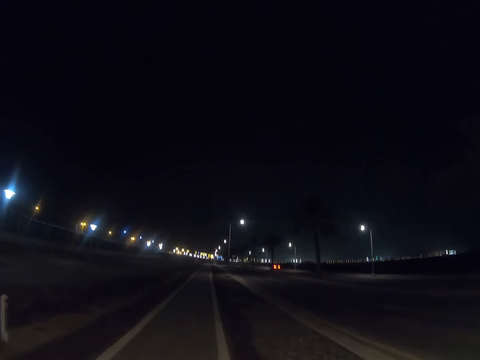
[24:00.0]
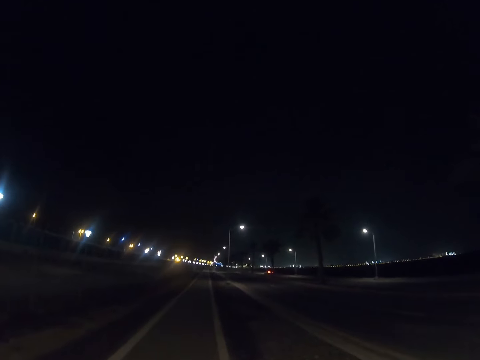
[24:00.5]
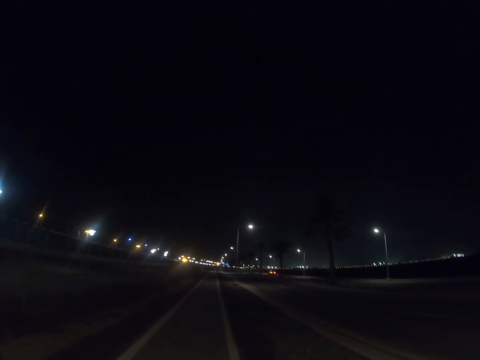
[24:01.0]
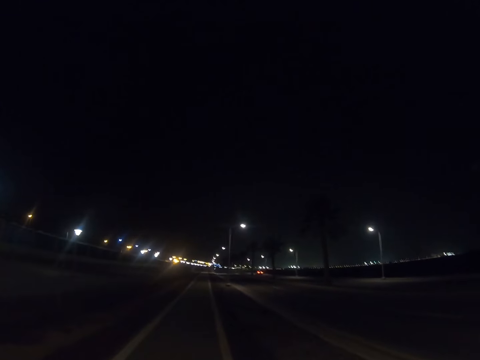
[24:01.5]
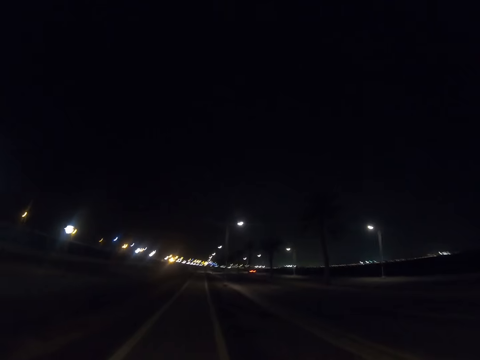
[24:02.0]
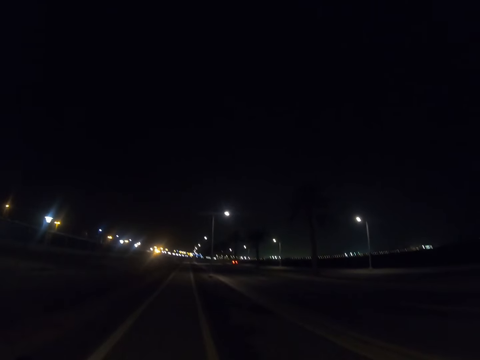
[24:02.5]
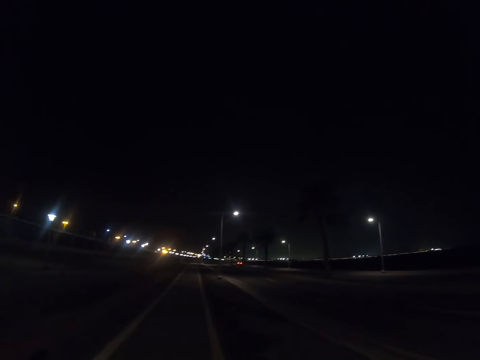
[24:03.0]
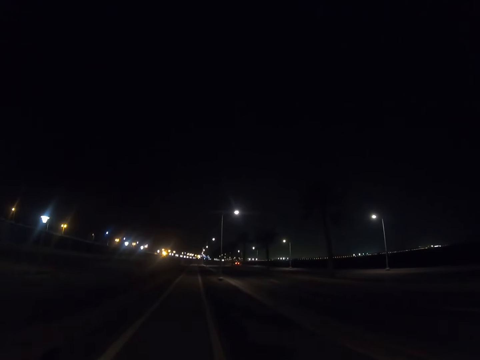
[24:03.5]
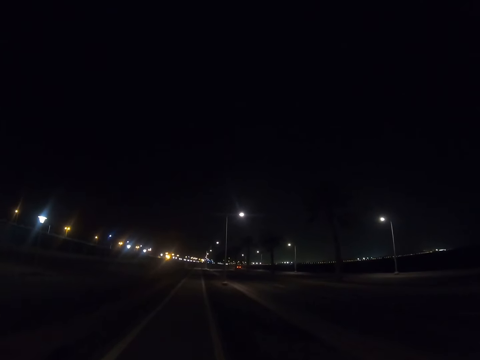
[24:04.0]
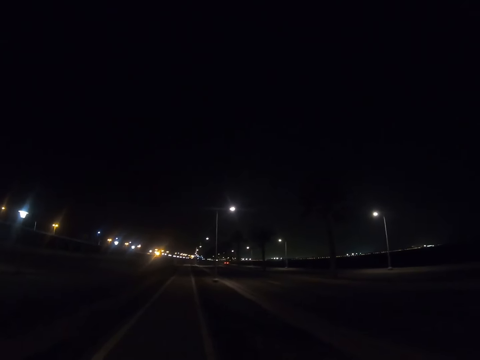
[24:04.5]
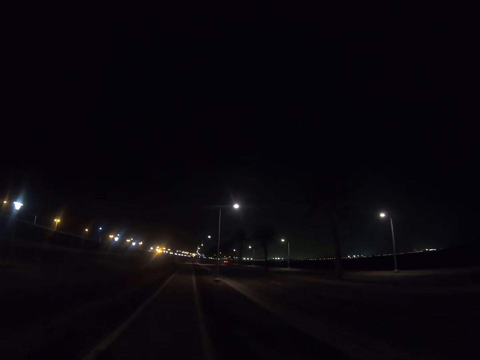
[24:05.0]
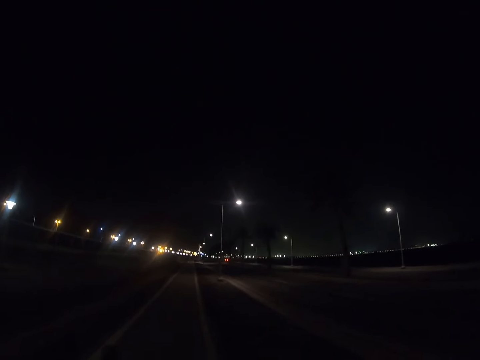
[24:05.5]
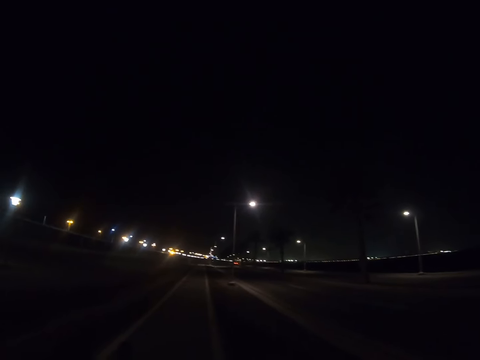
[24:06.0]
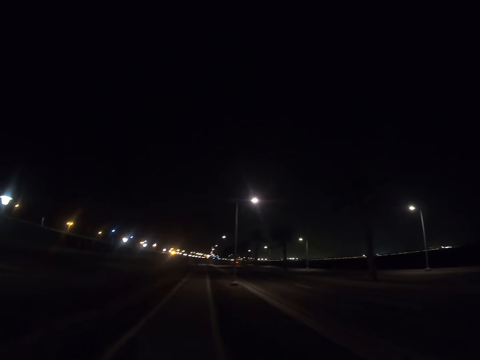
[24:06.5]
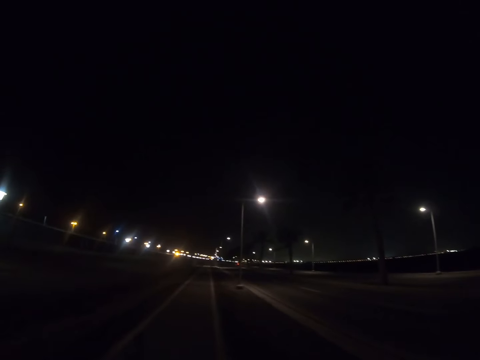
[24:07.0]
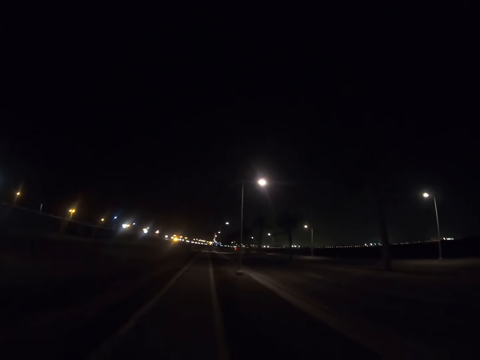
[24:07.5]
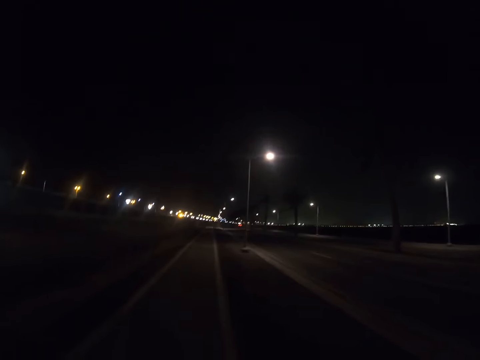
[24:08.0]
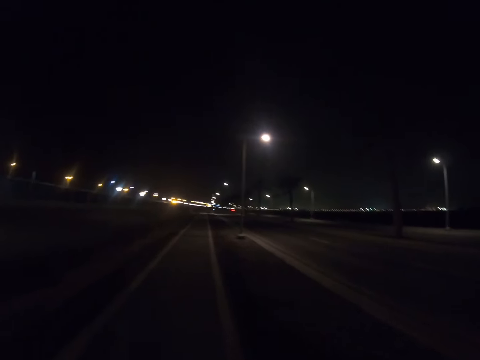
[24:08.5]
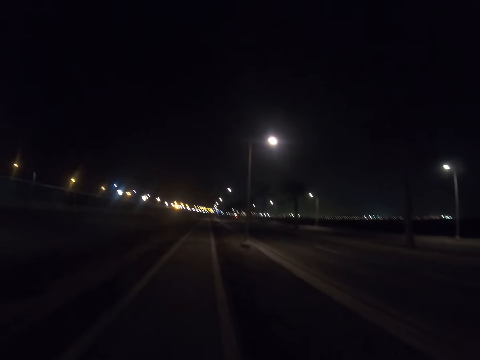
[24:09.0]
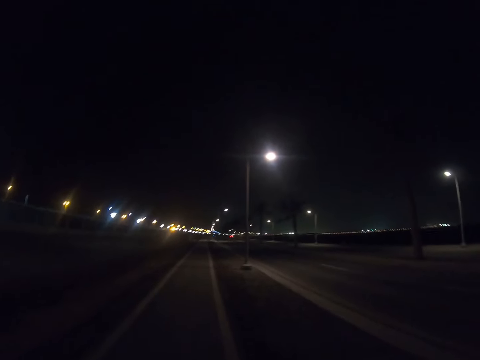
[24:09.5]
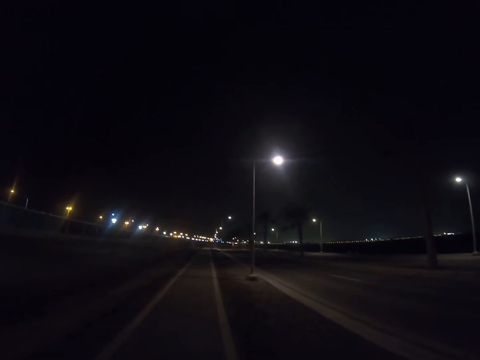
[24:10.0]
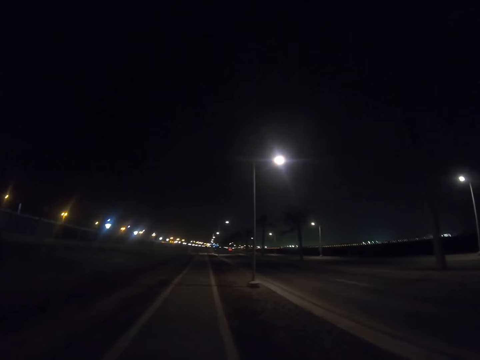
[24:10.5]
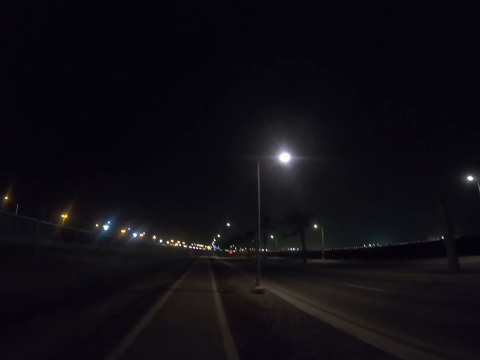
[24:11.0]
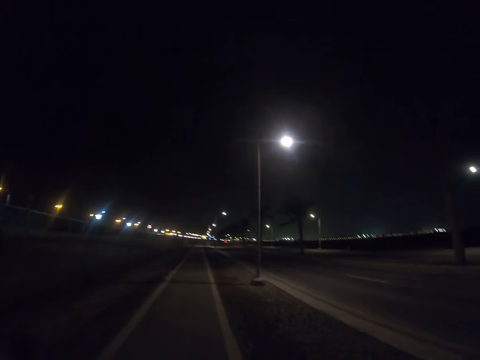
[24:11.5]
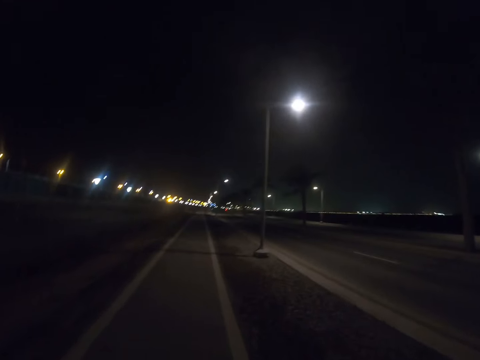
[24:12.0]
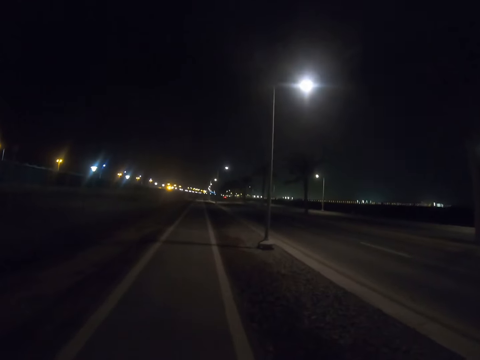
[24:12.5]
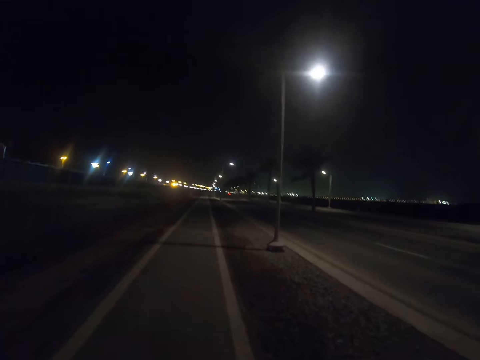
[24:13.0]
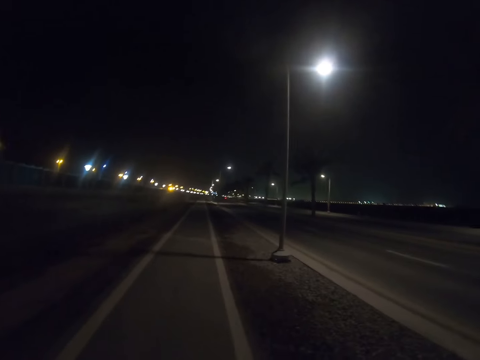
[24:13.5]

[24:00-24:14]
The camera wearer walks along the pavement.

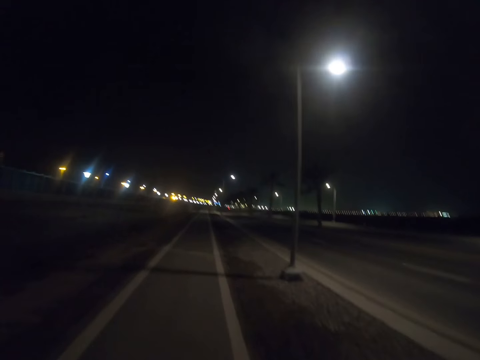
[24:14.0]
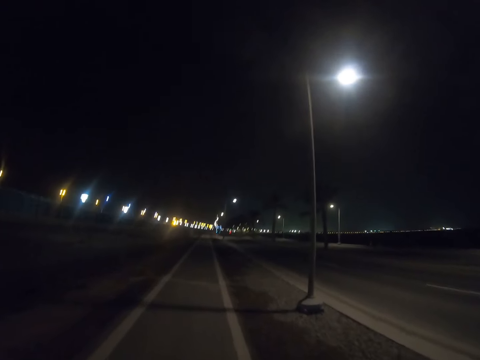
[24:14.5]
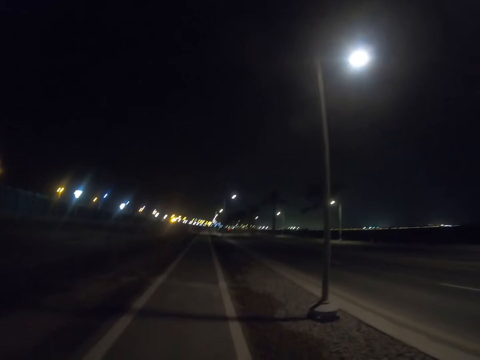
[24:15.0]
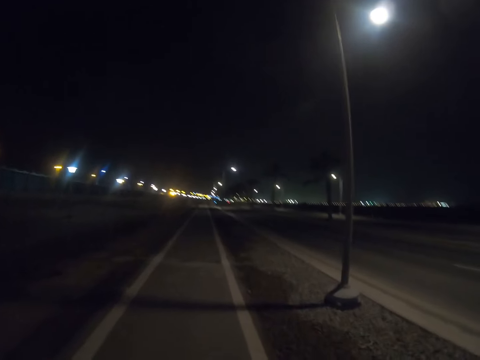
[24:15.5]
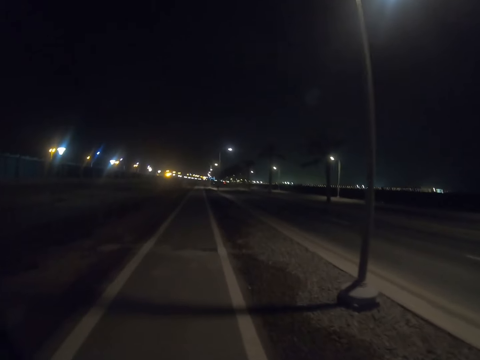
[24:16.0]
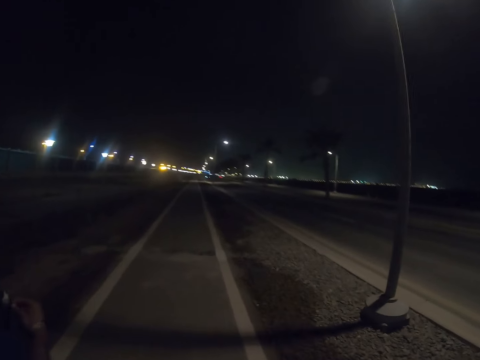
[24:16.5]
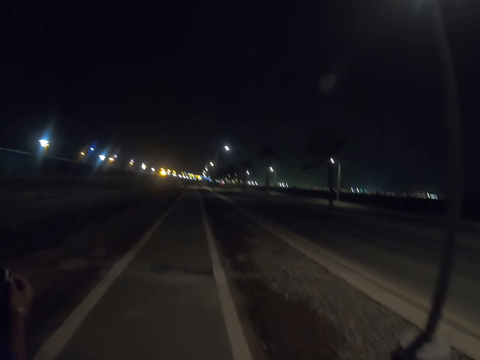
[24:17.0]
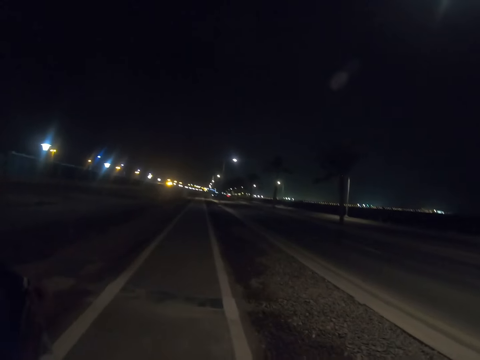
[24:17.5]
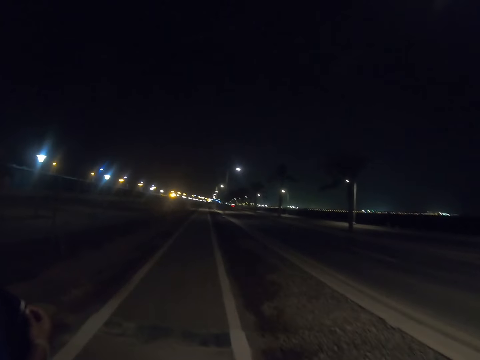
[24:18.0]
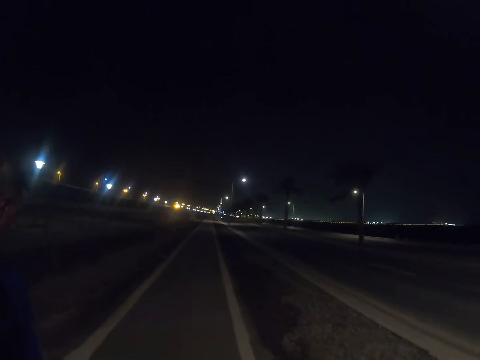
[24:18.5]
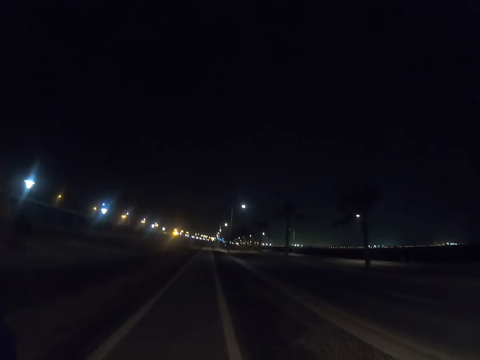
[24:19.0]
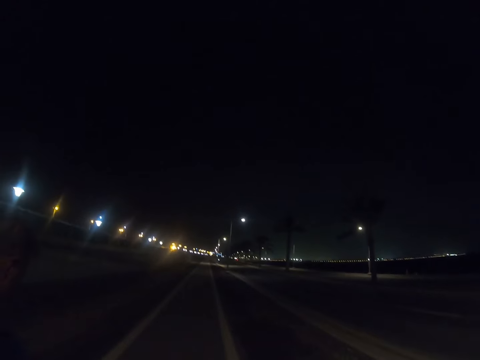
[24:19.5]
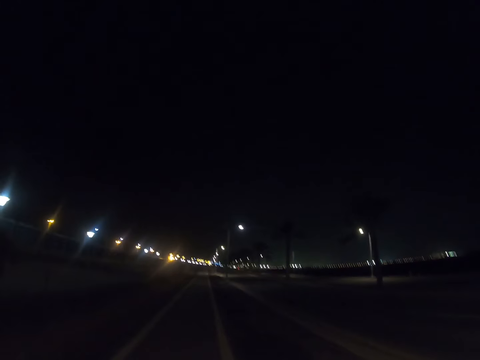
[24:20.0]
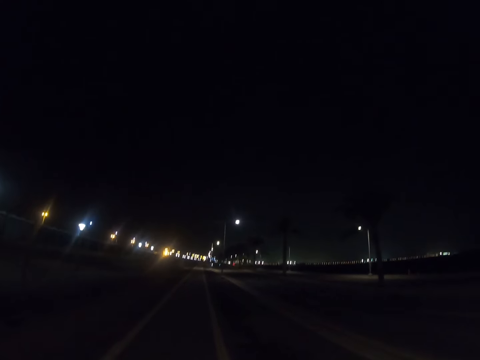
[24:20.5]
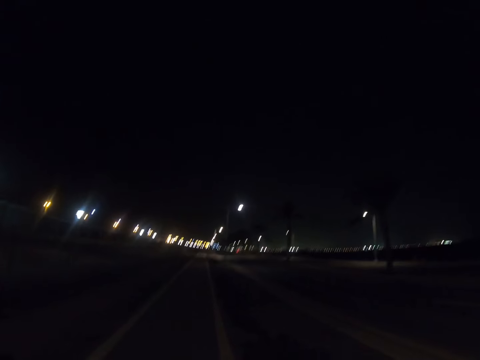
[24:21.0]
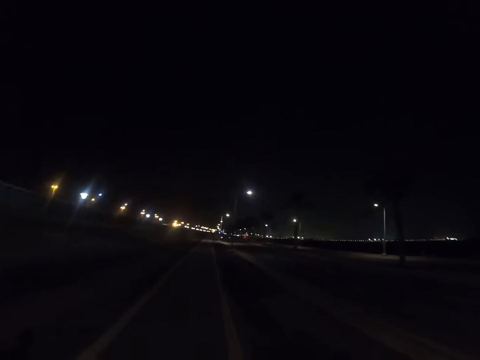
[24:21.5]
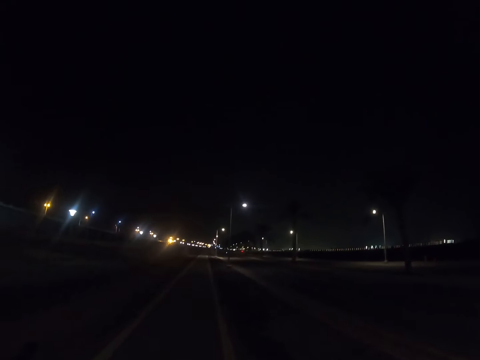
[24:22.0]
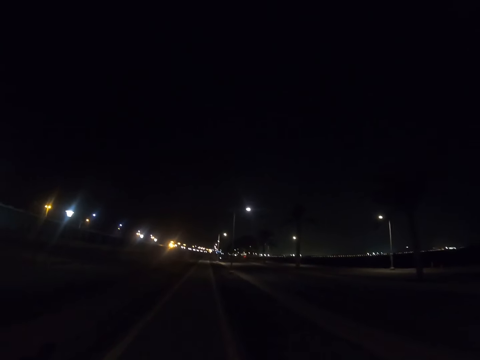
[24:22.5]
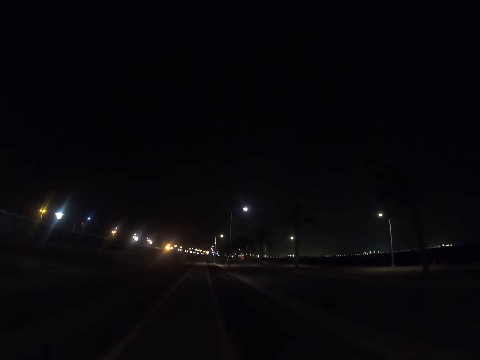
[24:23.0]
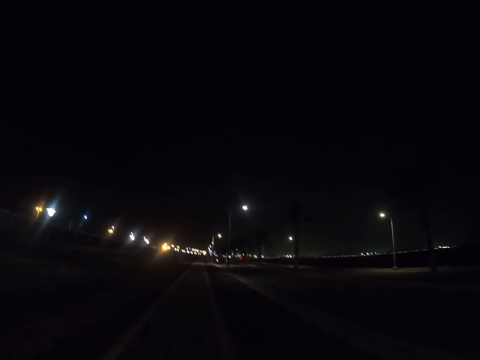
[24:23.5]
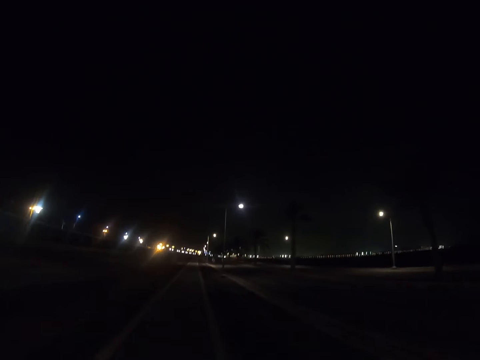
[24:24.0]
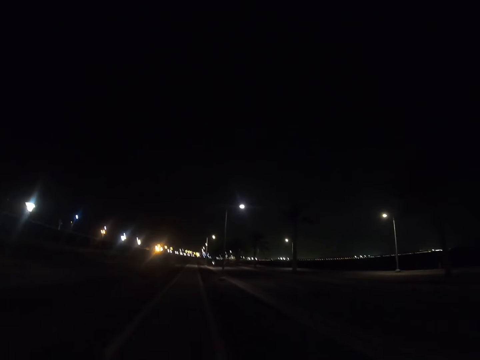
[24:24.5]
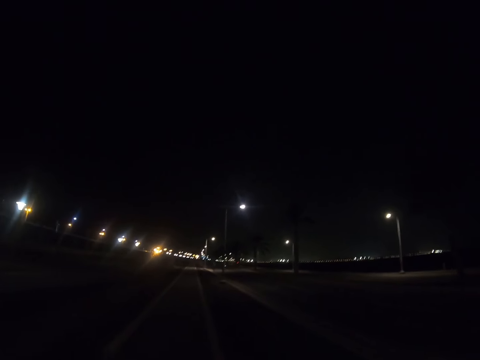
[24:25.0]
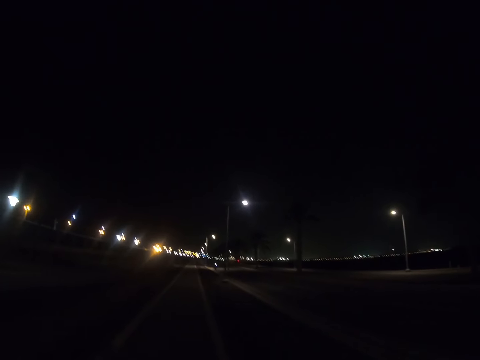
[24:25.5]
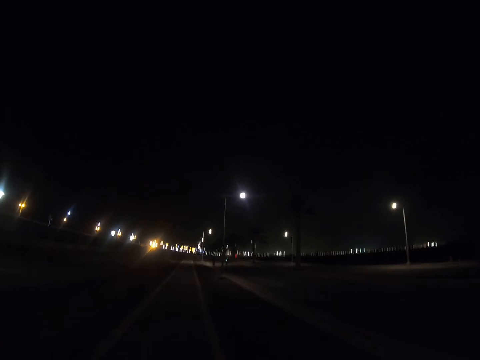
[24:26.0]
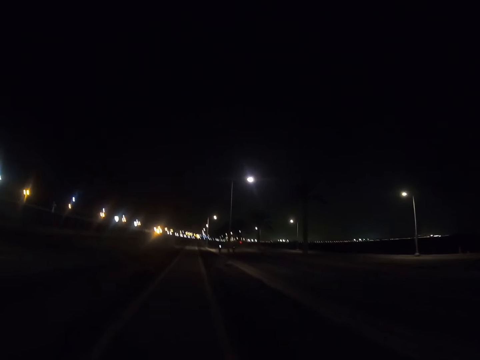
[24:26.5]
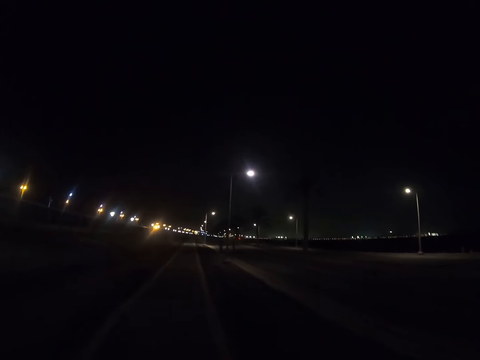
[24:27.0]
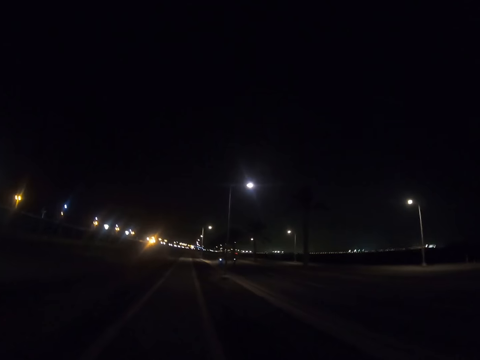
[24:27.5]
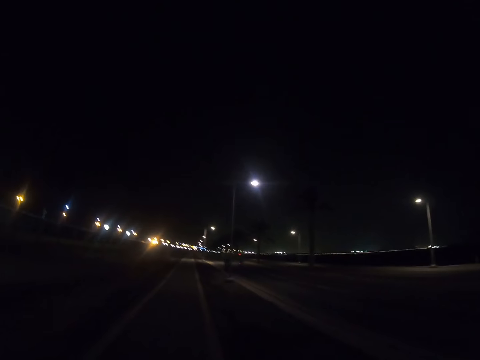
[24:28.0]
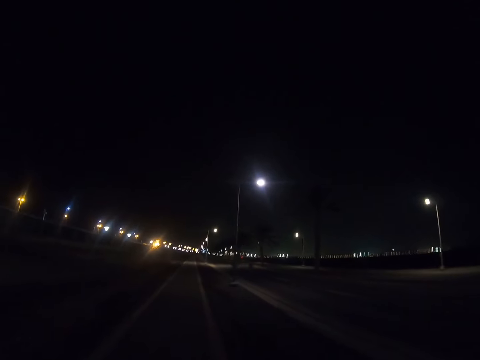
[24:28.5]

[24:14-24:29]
The camera wearer walks along the road with a man. The man walks along the road.
